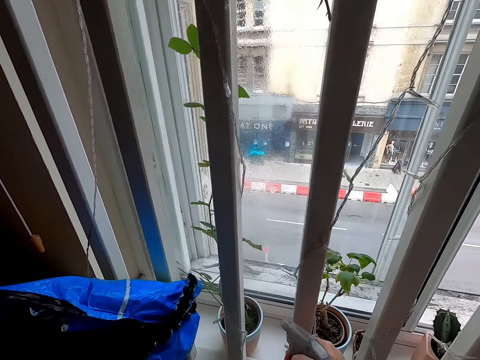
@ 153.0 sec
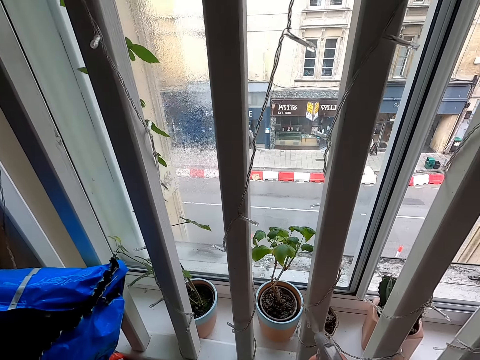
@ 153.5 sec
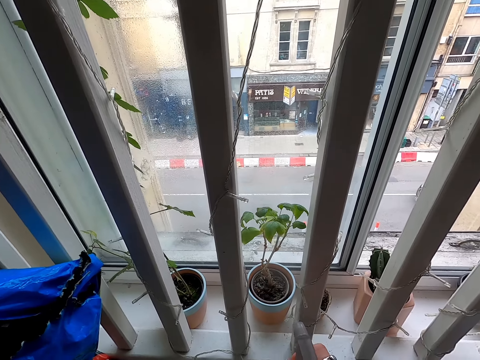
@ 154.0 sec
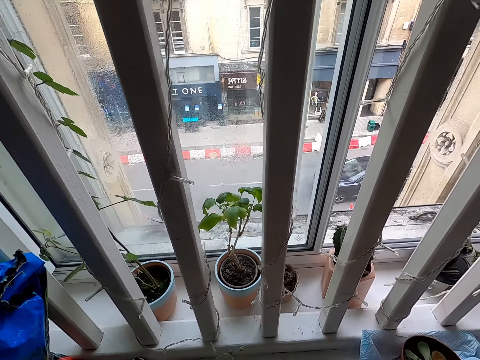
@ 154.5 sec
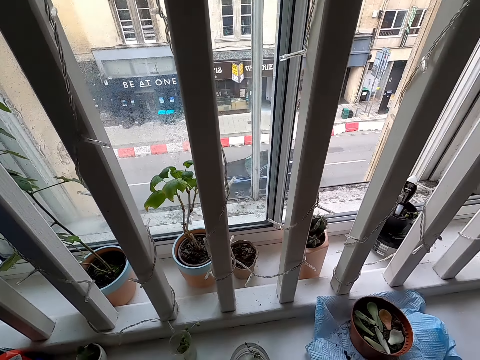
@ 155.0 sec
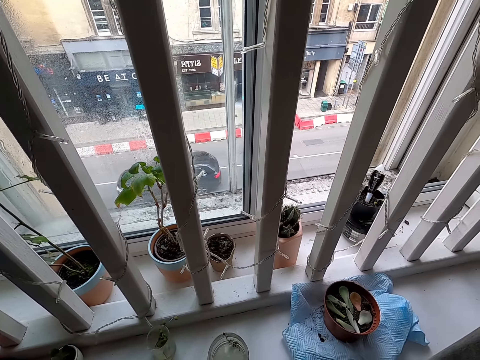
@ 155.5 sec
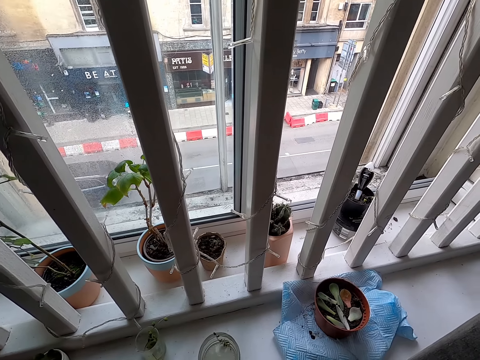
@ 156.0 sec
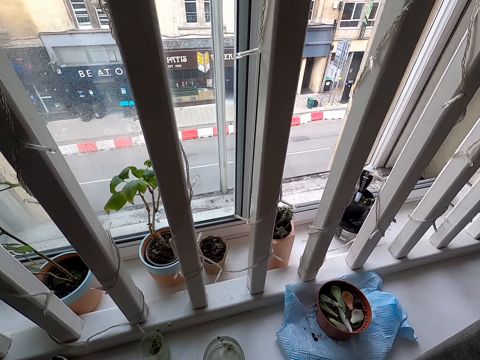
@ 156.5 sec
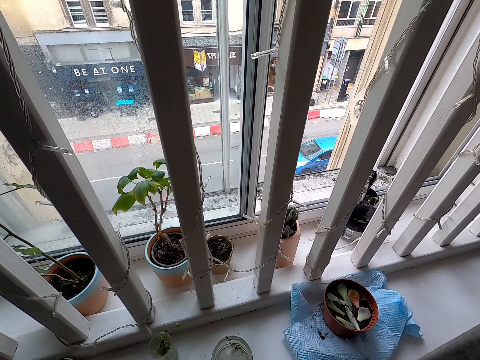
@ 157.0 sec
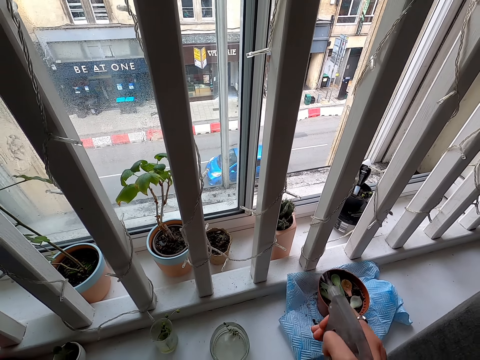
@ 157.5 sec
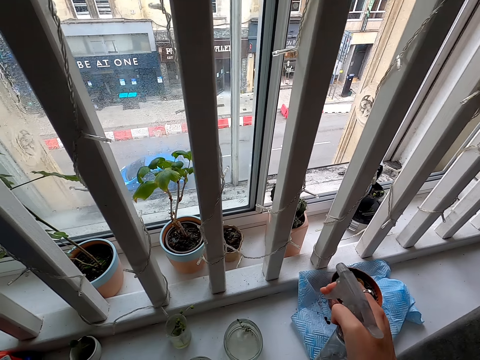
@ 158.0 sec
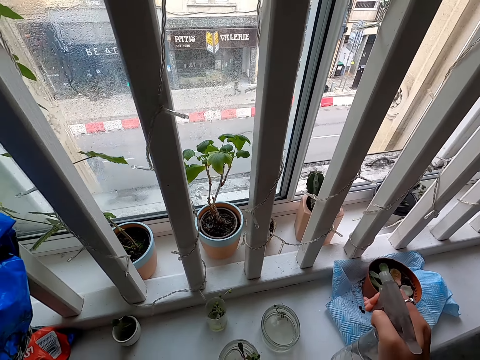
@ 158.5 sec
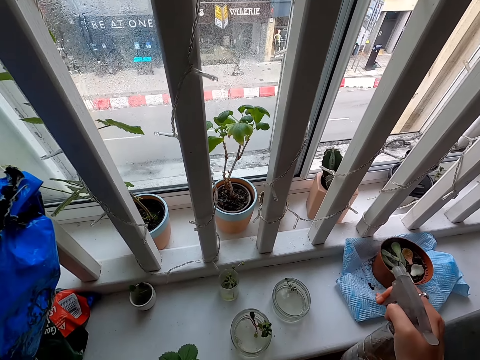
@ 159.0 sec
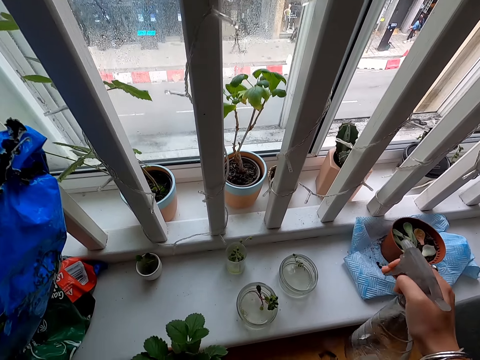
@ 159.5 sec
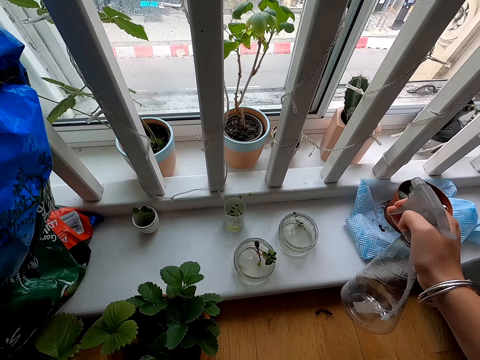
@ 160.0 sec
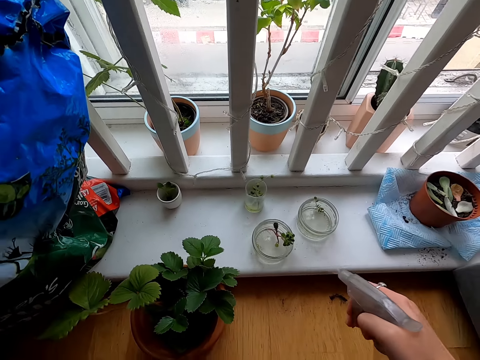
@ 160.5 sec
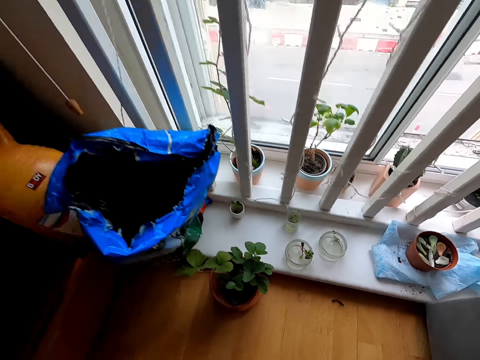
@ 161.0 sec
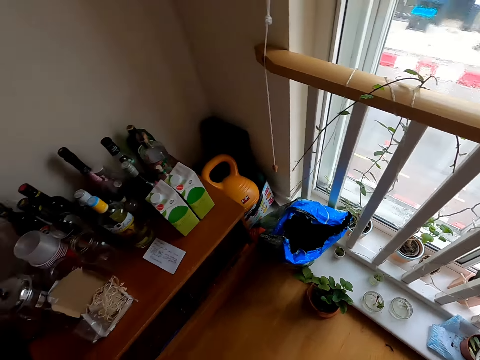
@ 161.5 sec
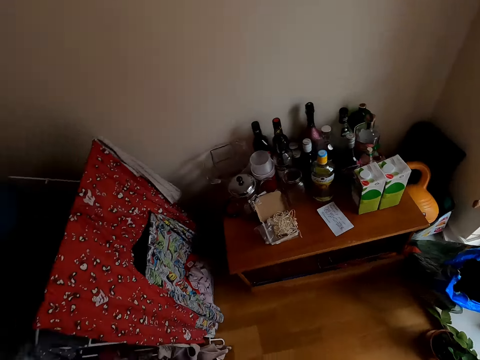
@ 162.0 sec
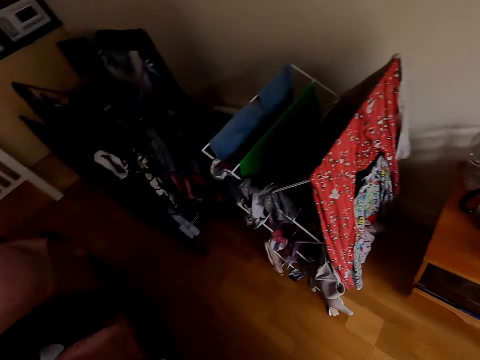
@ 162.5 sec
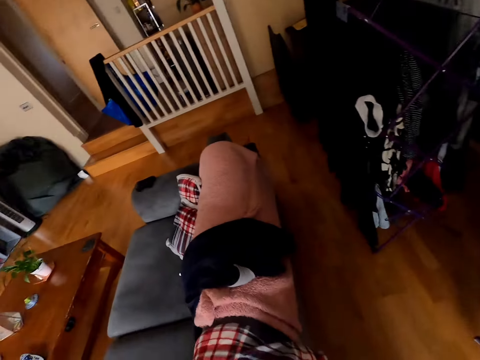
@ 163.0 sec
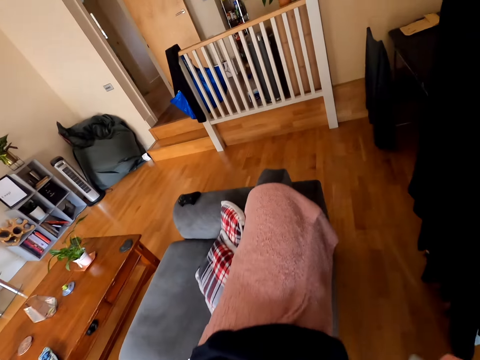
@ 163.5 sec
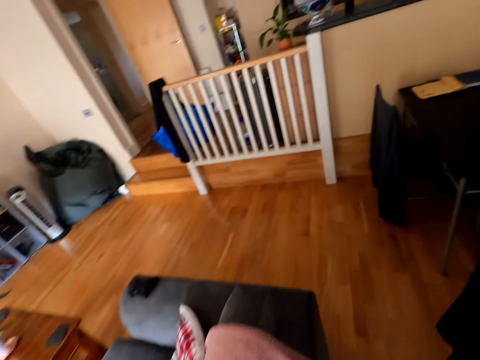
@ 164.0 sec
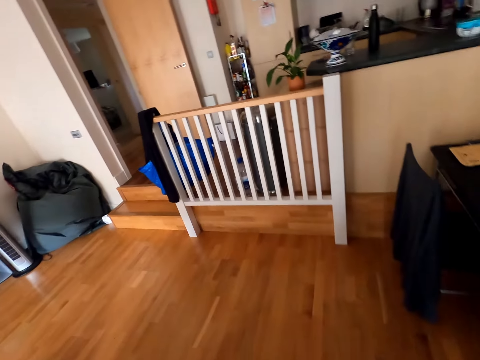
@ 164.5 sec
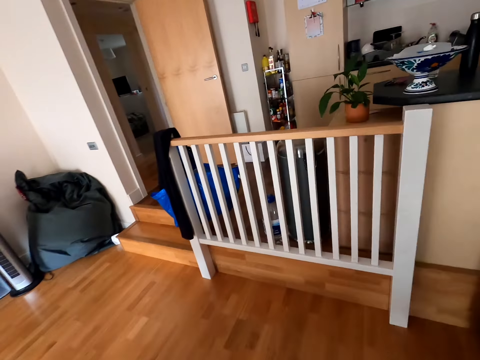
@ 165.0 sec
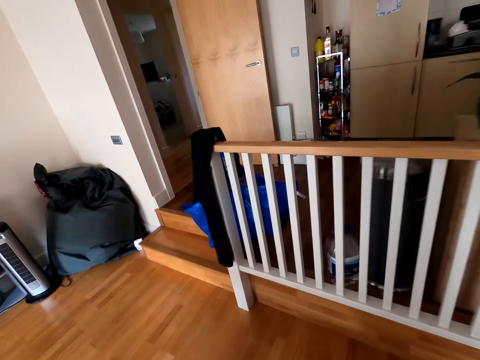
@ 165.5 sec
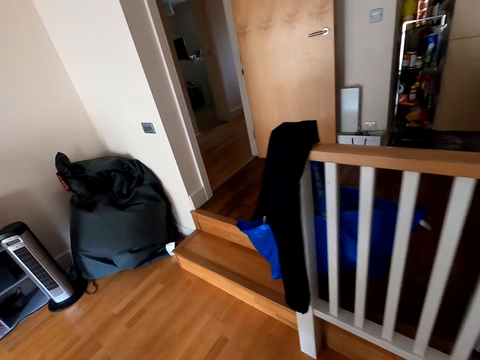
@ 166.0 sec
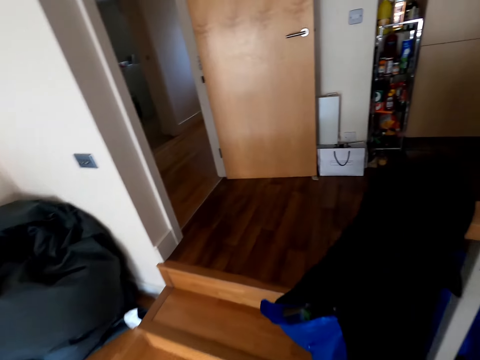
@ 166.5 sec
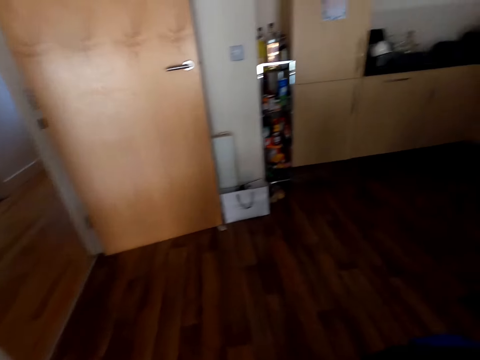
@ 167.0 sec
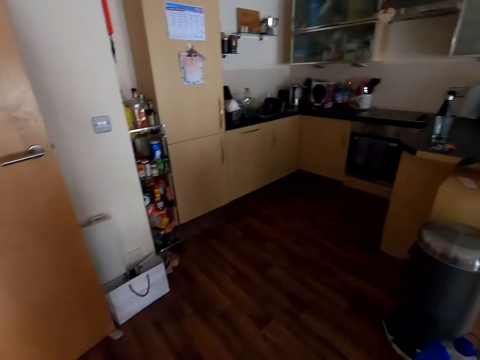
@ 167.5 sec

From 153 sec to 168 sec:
The camera wearer moves the bottle. They spray the flower. They walk around.

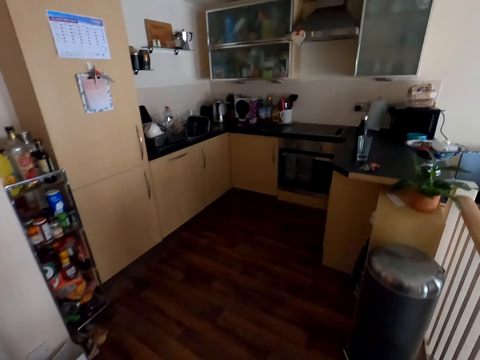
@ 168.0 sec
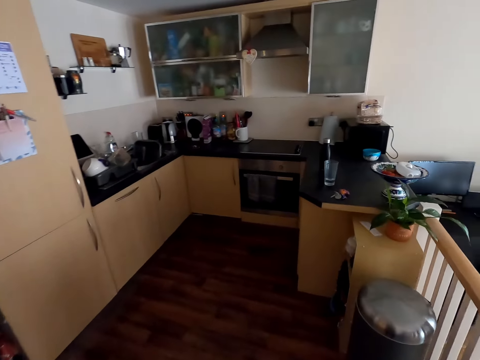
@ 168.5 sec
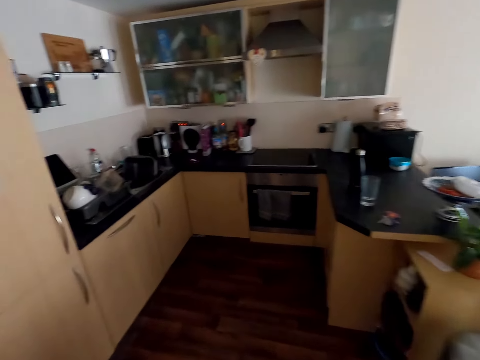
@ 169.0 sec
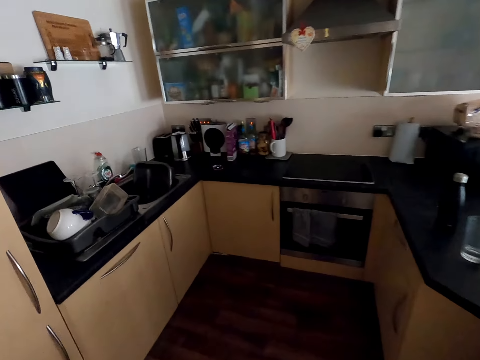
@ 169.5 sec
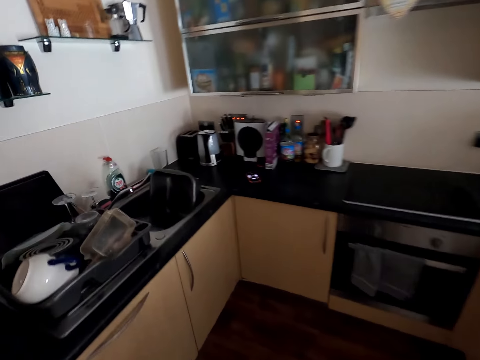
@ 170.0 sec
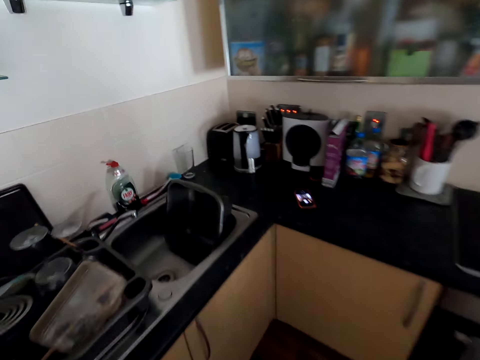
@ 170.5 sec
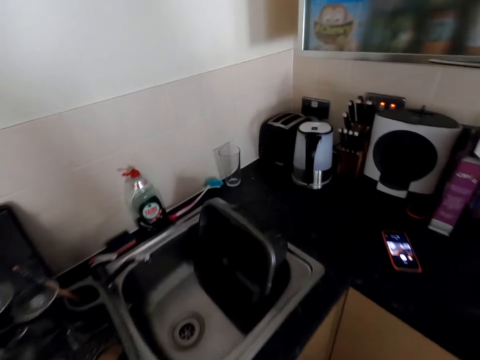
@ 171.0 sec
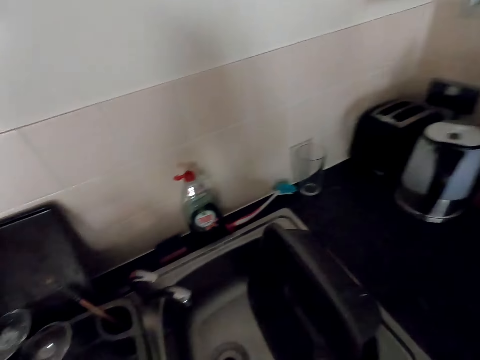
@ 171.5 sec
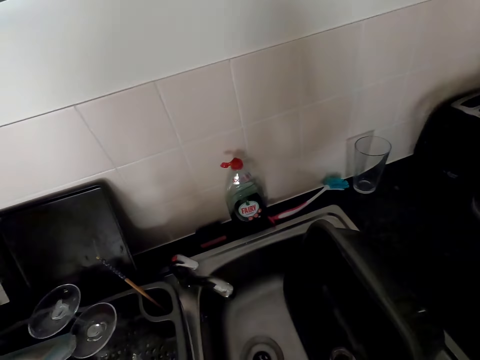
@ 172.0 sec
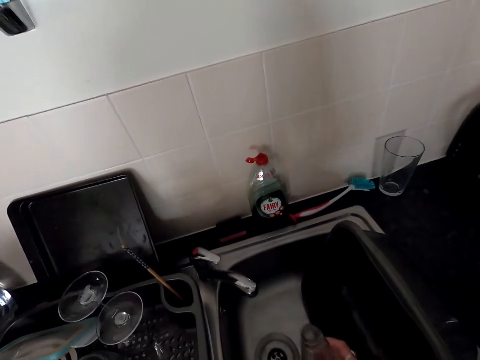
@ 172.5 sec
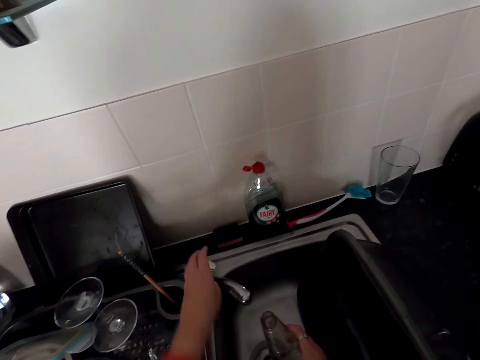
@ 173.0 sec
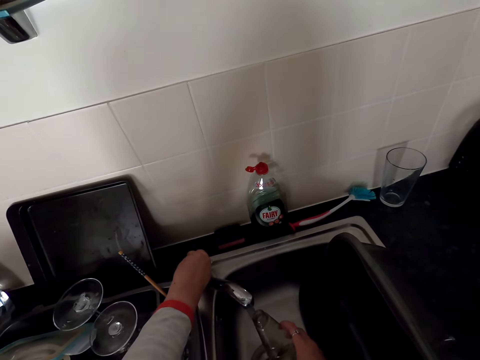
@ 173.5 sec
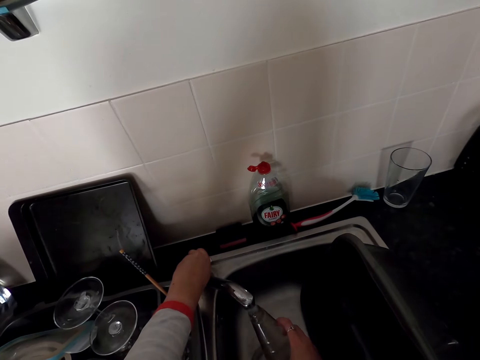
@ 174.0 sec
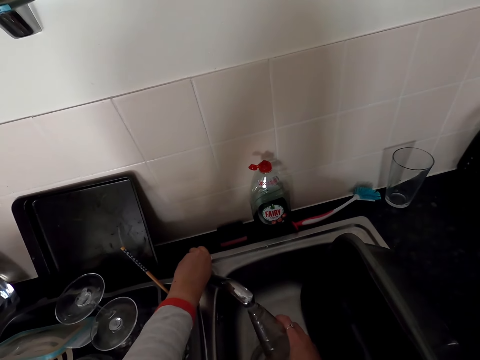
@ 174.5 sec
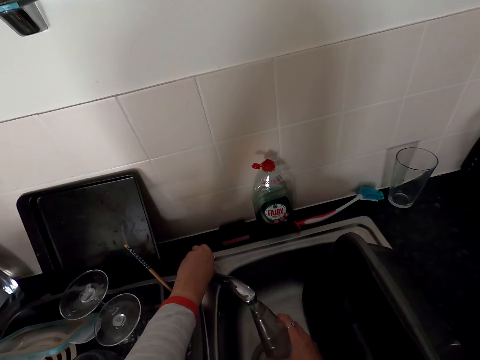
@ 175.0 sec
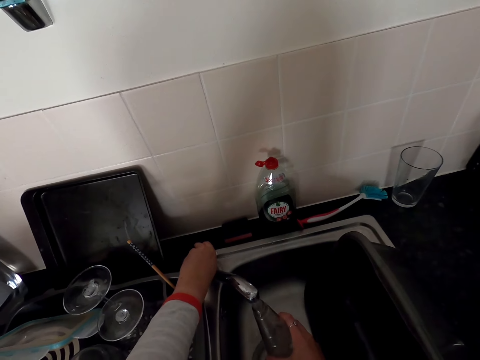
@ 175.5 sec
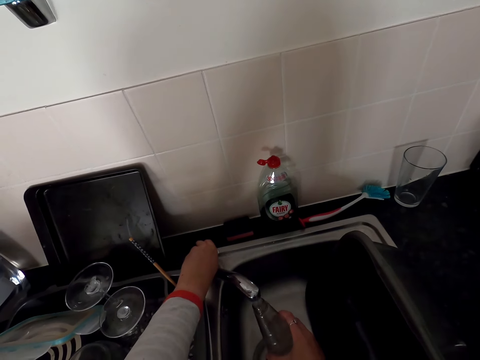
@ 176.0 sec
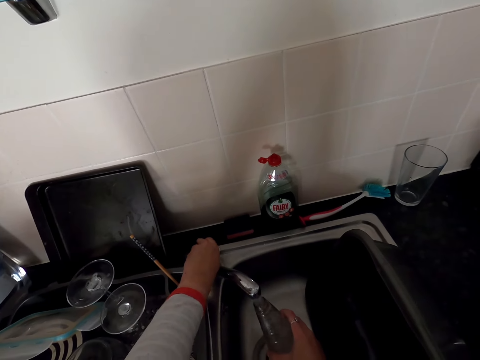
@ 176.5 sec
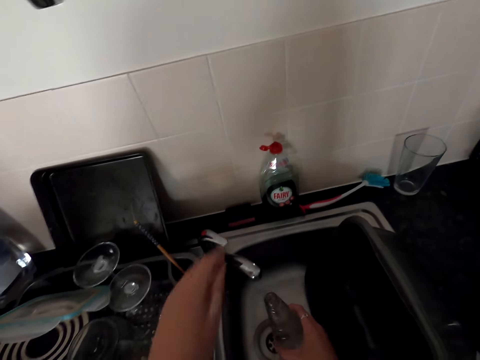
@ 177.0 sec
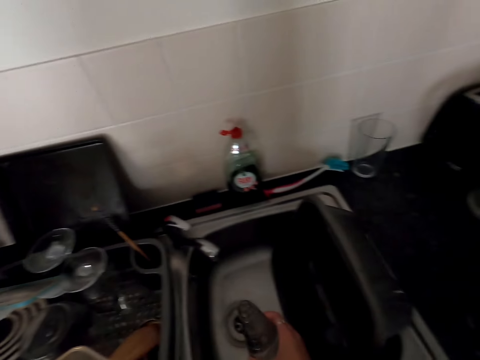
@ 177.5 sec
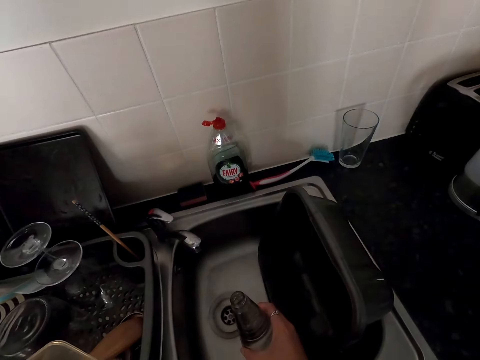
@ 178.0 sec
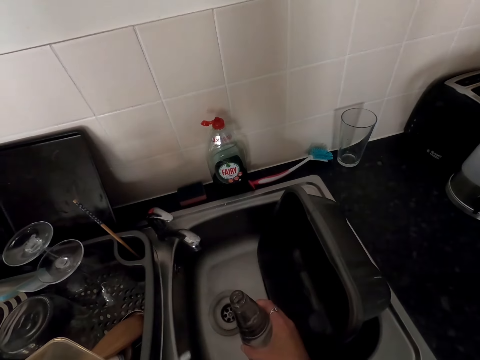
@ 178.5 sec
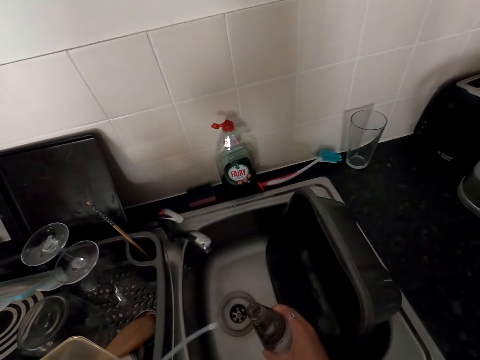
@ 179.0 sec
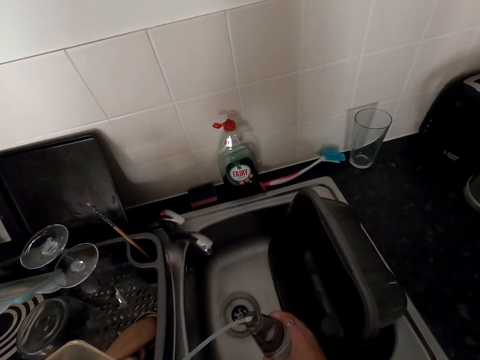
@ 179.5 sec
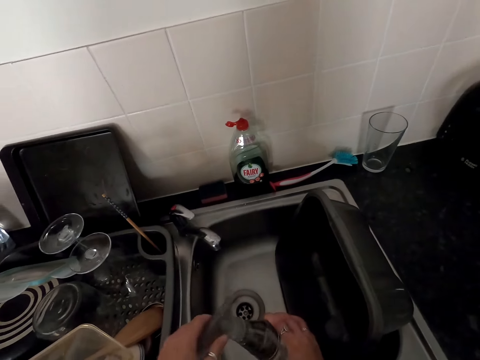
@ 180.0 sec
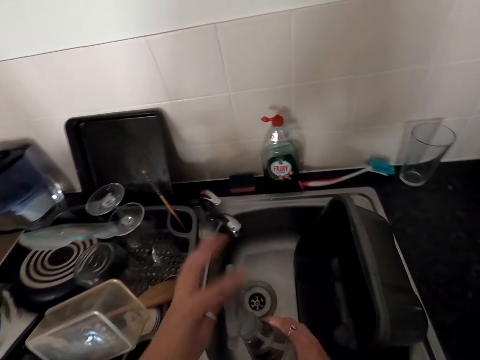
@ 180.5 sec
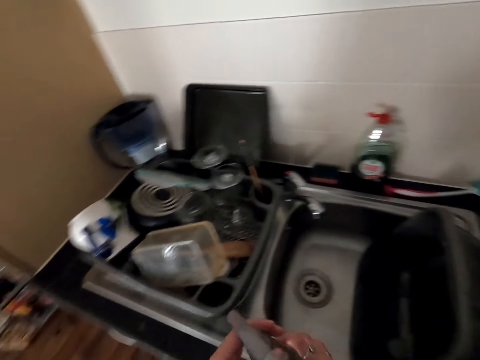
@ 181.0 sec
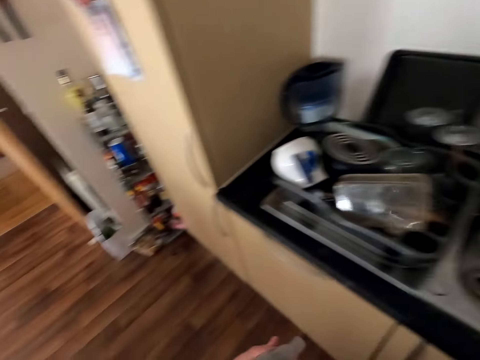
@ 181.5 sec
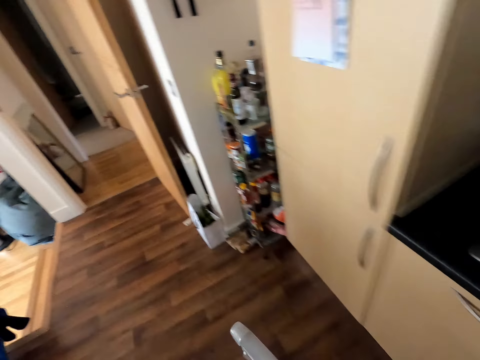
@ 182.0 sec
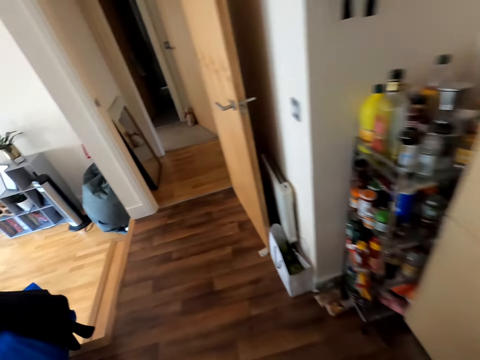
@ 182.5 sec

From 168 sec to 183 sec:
The camera wearer looks at the sink. They lift both hands. They fetch water on the bottle. They pull back the left hand. They look at the bottle. They close the bottle's self-priming spray mechanism. They walk around.
